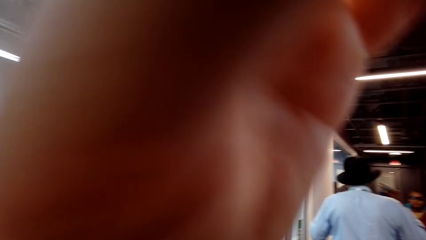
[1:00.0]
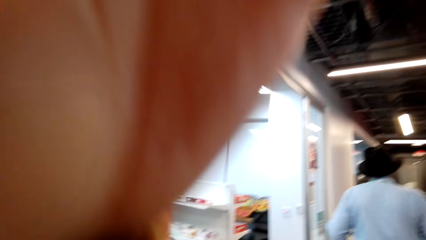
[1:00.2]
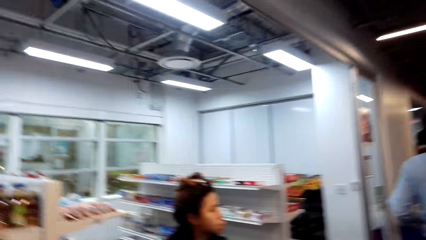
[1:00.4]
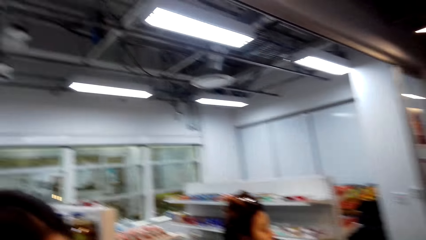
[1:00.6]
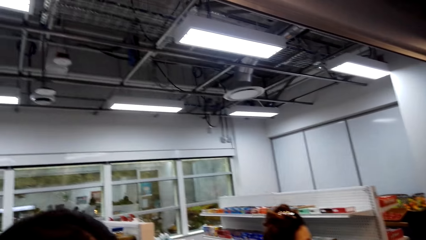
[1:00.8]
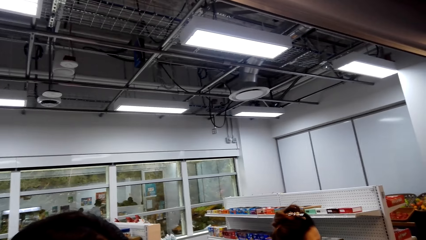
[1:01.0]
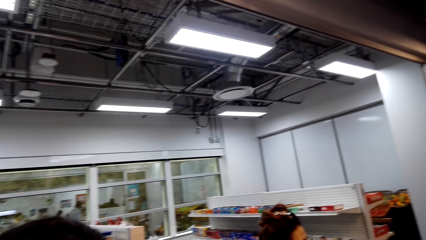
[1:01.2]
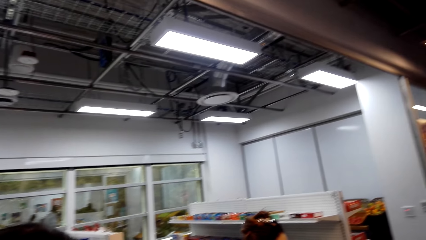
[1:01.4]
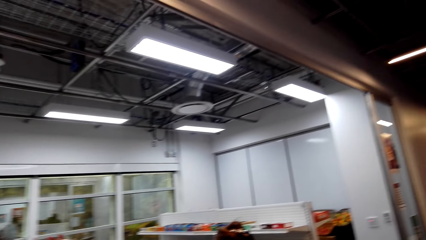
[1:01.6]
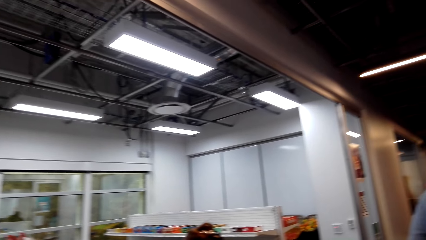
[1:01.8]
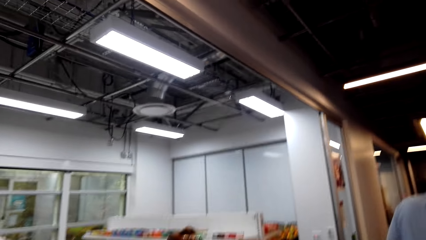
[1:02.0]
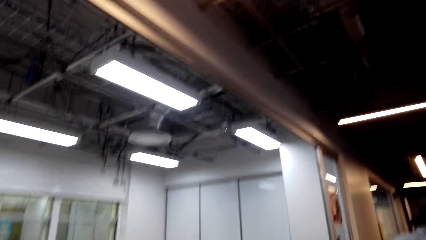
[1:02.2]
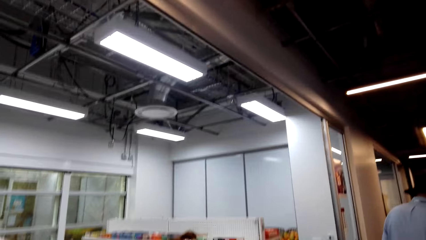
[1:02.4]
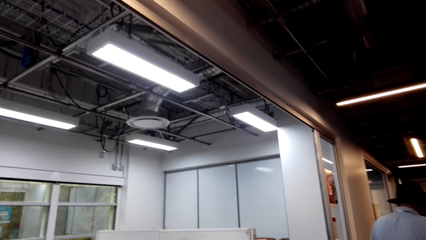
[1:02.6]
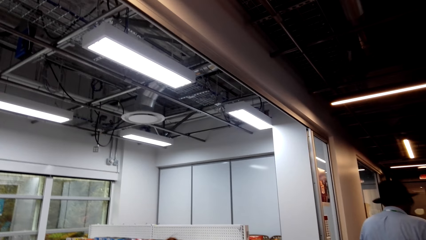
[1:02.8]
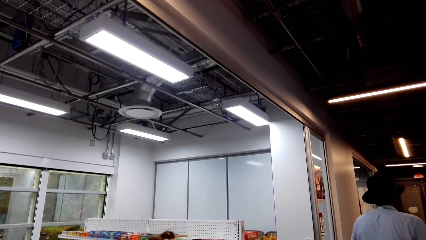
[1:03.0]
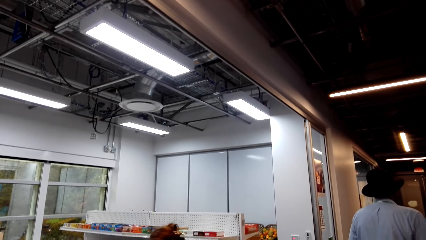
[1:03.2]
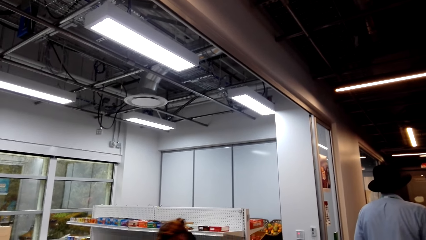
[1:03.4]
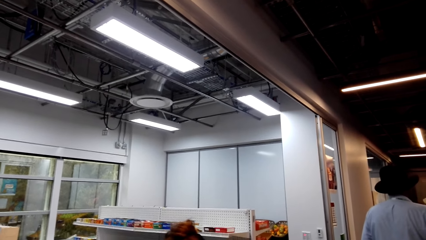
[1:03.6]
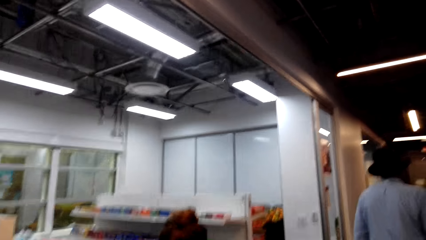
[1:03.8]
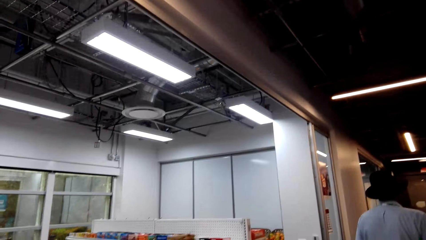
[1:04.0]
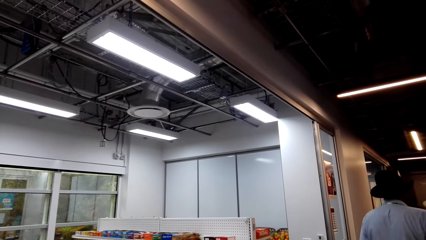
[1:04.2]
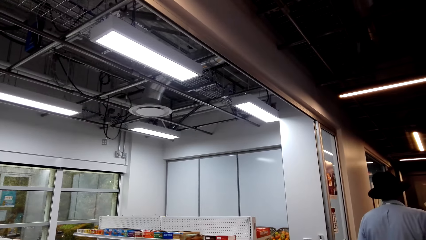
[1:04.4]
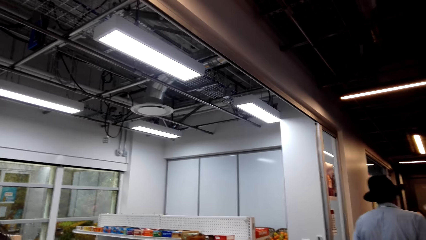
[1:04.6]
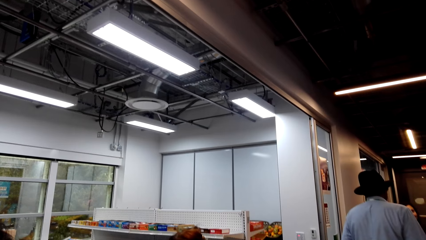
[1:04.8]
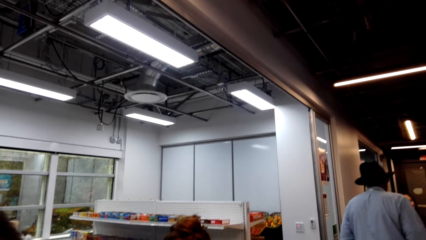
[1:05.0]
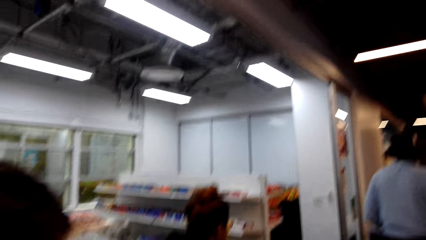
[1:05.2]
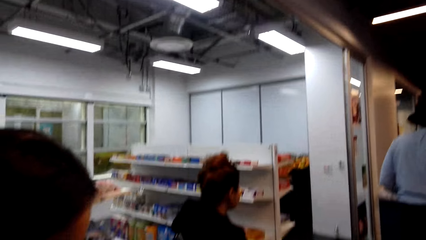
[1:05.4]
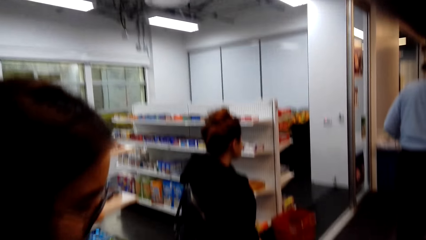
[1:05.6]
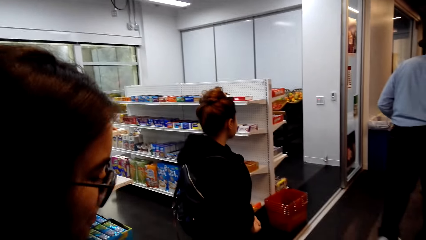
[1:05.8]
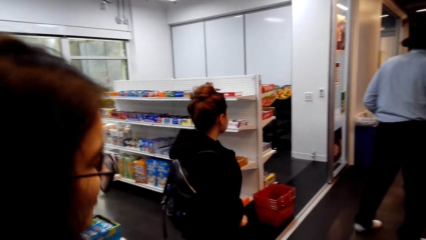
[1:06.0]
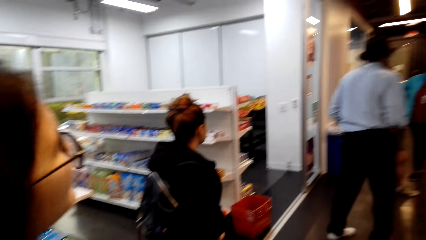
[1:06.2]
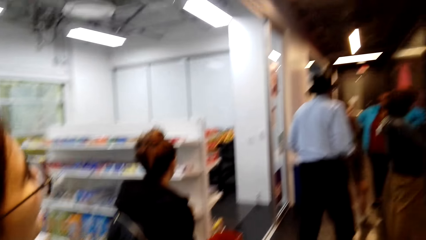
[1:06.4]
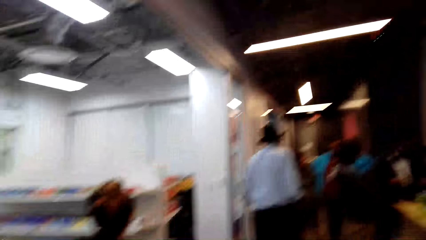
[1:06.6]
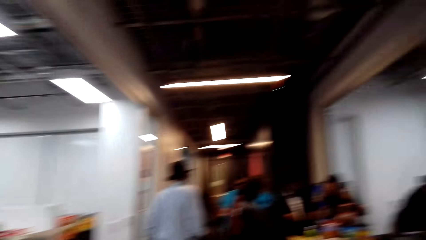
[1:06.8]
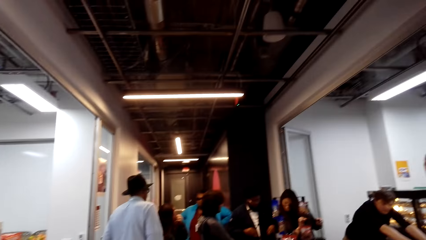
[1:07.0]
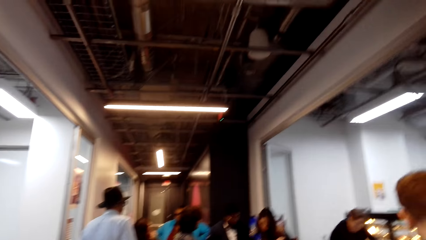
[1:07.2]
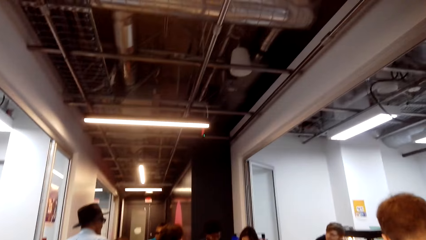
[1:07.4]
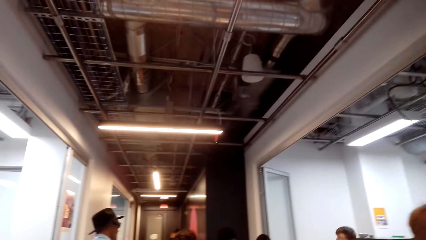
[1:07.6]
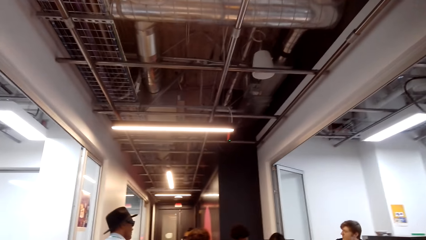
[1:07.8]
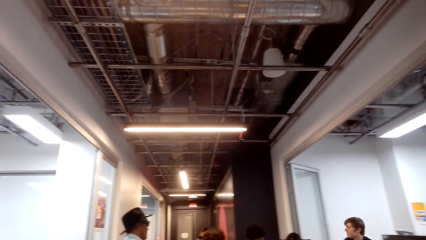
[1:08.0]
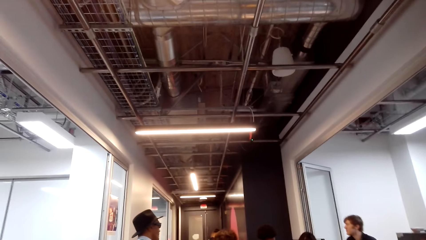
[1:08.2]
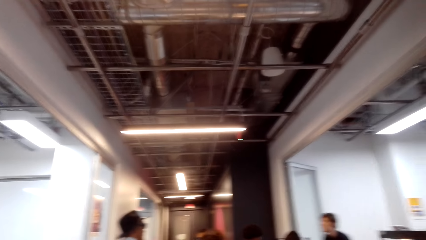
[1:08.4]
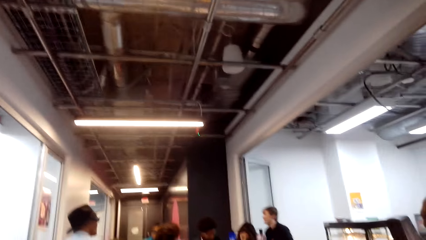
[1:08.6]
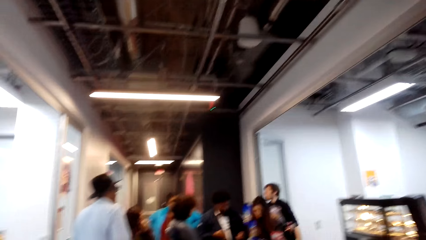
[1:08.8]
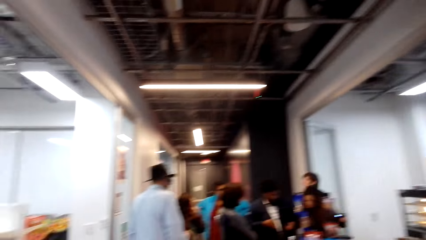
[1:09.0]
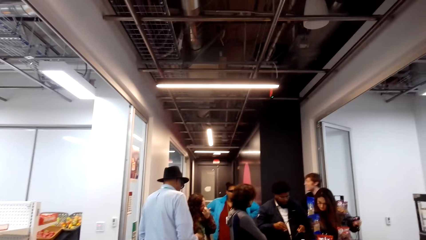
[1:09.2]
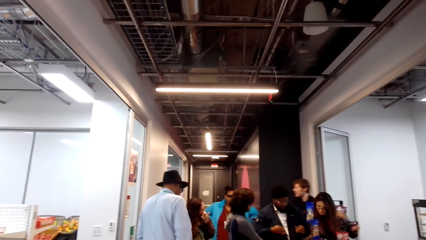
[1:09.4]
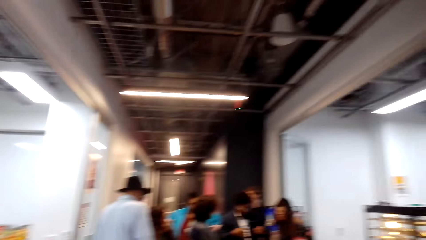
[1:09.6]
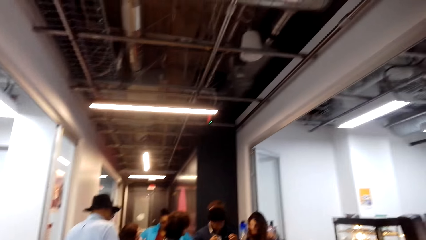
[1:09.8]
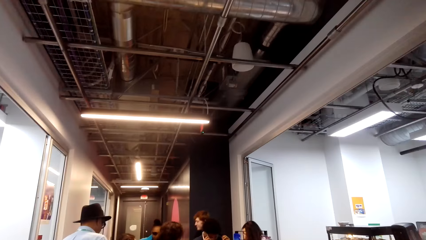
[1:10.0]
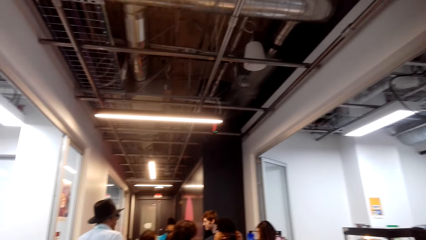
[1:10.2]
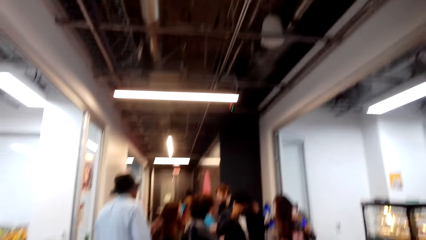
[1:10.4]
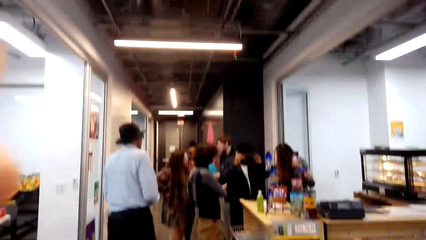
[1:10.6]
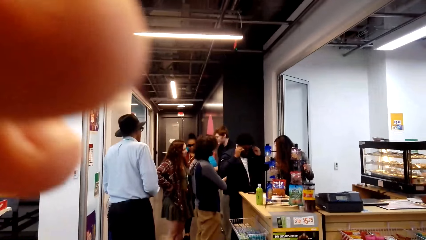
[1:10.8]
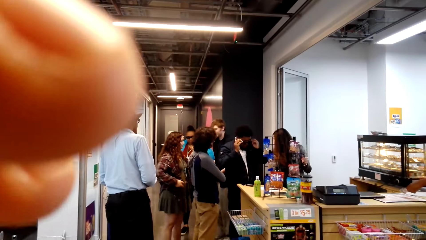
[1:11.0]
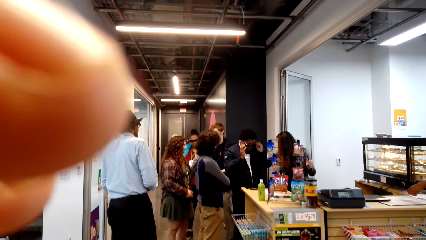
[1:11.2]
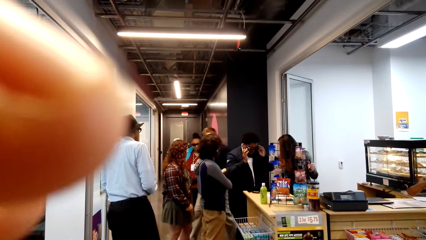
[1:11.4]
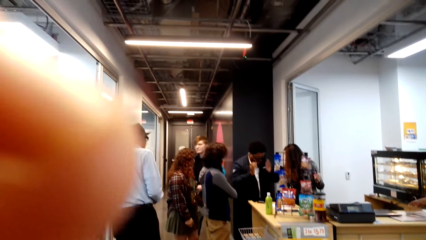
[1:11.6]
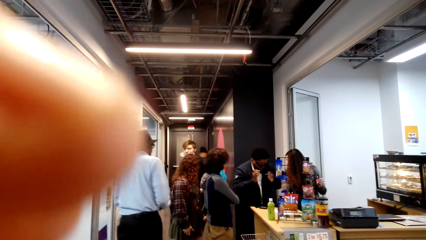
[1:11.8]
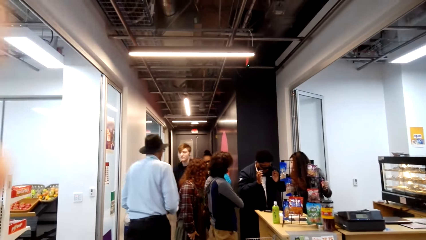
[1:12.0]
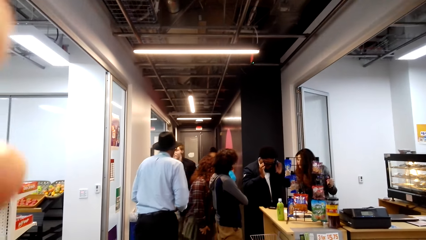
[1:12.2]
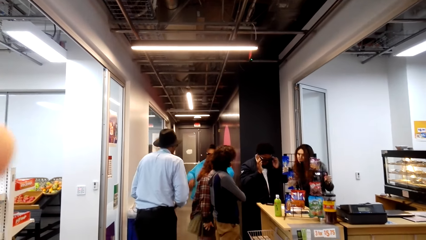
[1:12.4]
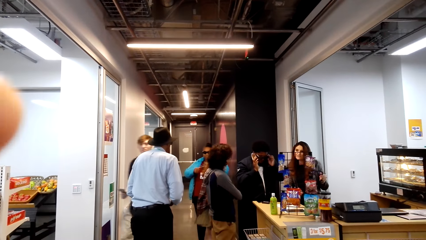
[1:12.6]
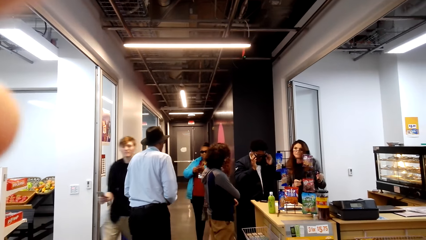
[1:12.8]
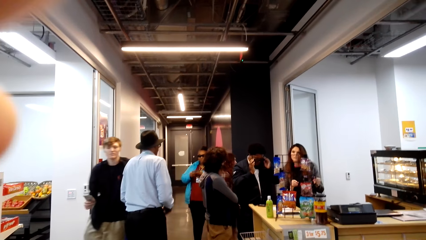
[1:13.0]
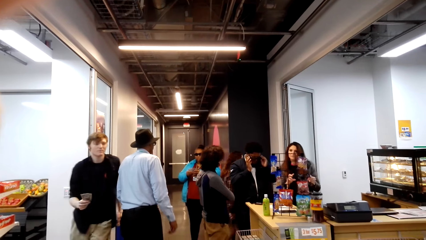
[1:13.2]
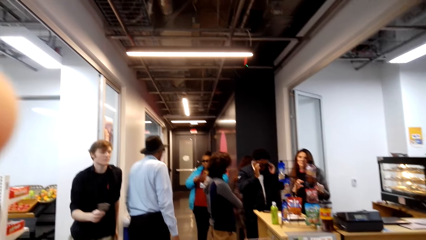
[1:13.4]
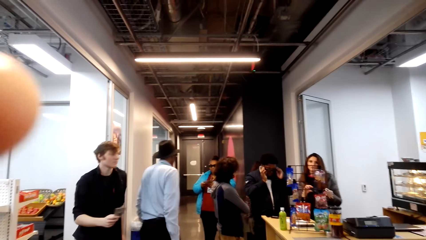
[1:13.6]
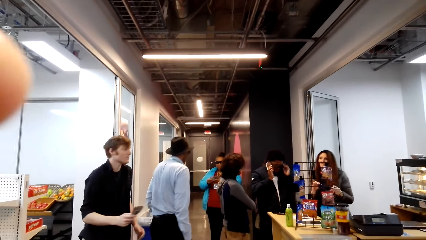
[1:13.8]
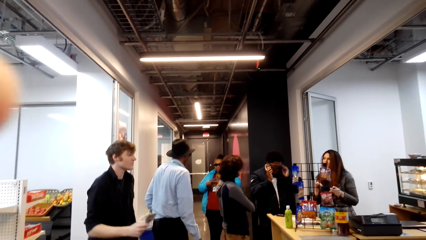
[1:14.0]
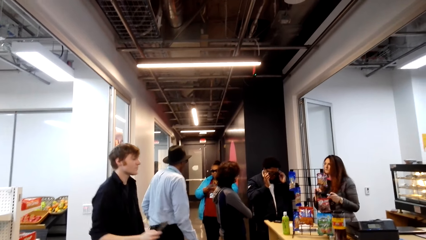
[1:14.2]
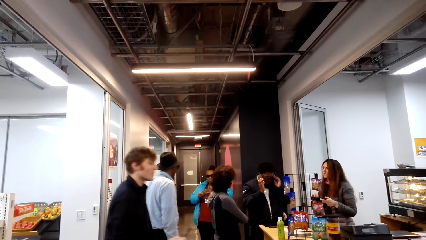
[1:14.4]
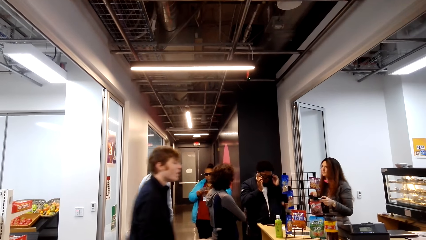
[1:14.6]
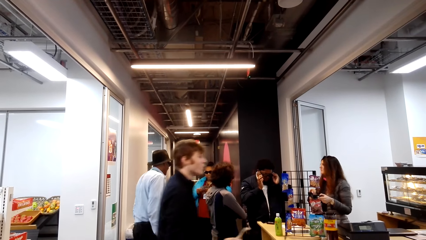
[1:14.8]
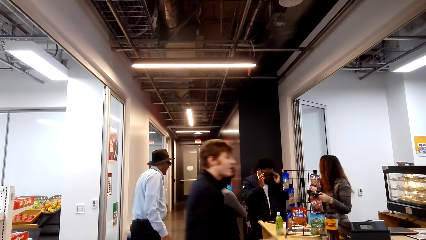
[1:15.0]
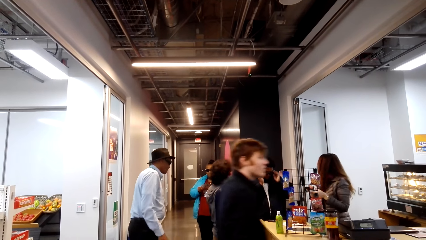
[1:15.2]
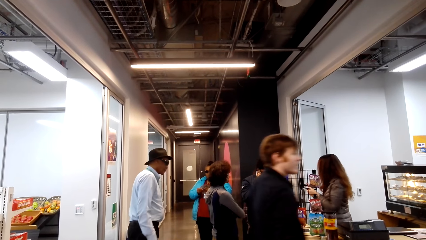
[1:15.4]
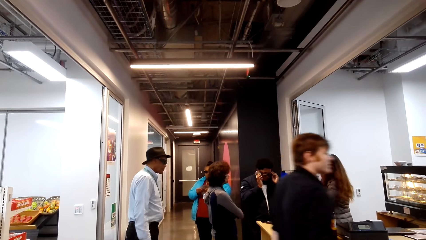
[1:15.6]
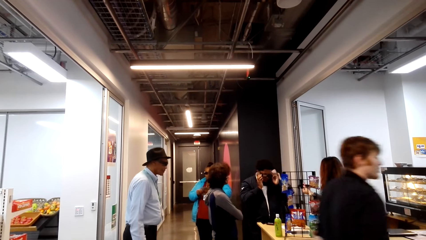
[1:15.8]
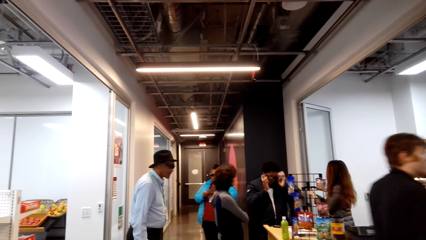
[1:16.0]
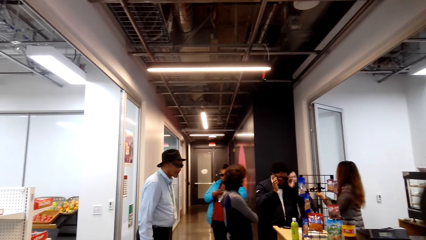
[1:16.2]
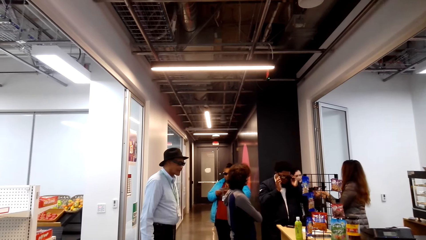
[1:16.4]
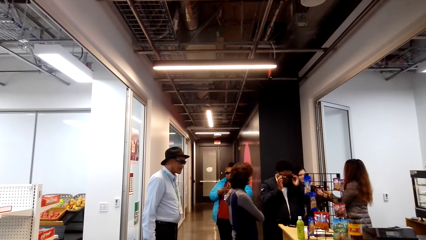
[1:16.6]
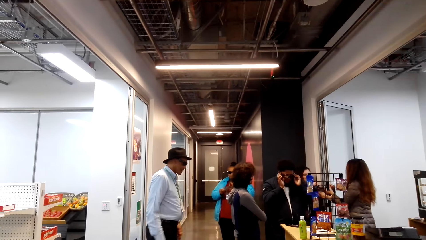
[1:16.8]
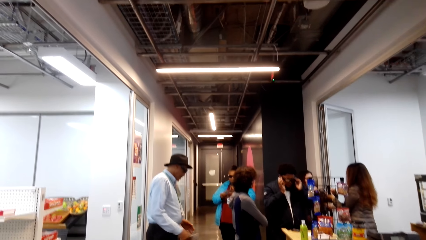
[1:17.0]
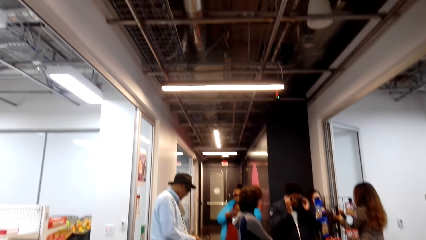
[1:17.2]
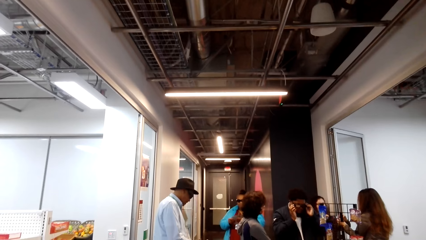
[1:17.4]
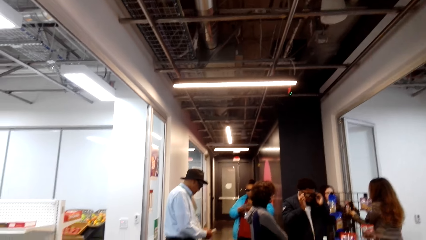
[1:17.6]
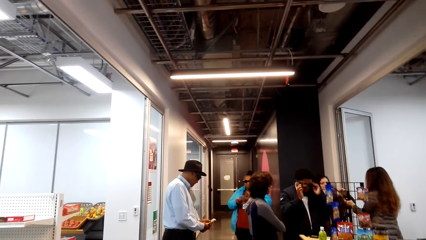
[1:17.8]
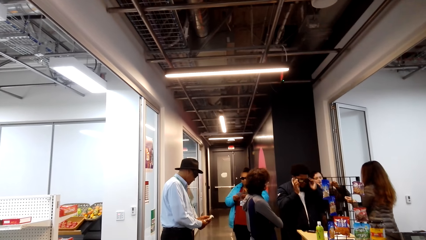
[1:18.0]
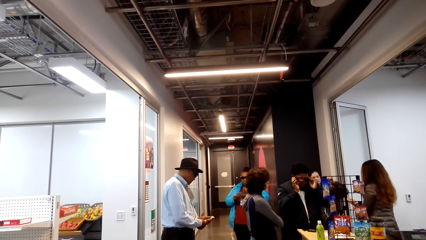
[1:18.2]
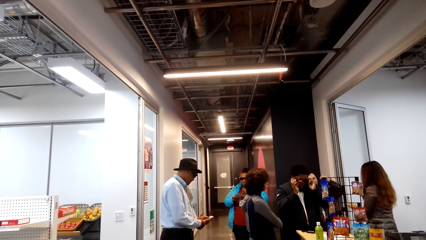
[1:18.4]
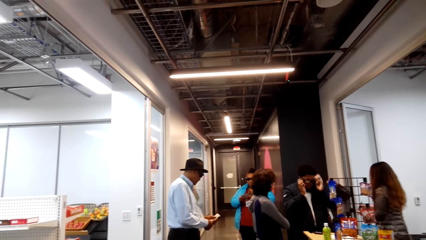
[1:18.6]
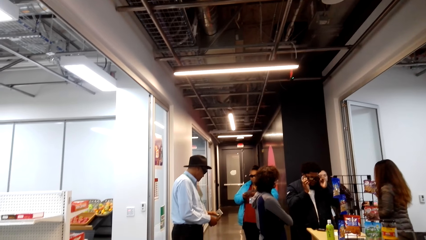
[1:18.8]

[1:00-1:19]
A person talks. The camera wearer turns around. They look up. They talk. They raise a hand. Another person talks.
